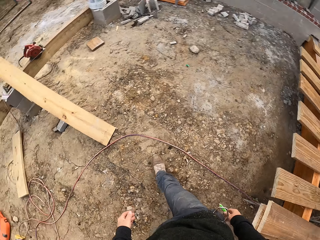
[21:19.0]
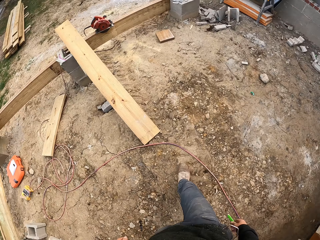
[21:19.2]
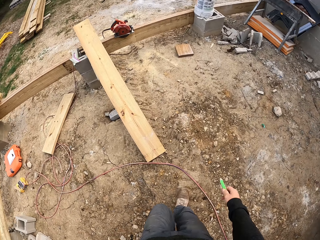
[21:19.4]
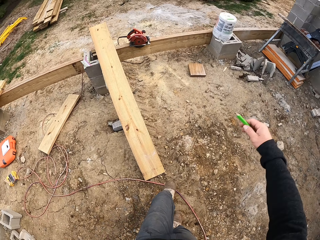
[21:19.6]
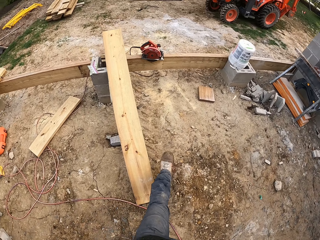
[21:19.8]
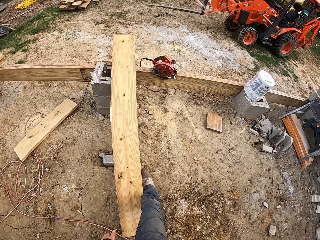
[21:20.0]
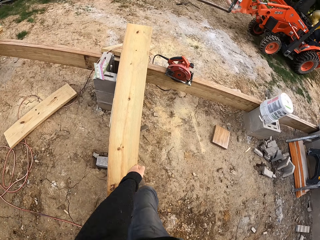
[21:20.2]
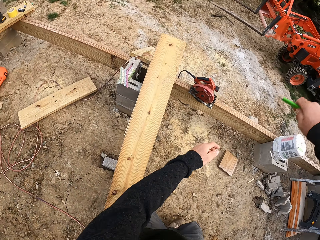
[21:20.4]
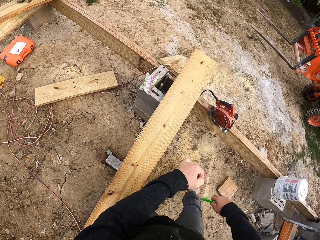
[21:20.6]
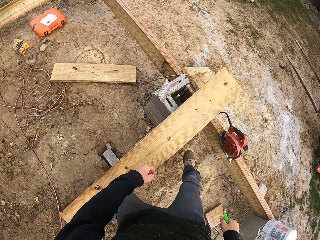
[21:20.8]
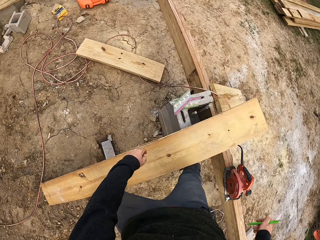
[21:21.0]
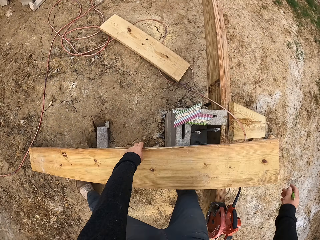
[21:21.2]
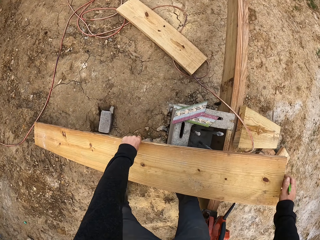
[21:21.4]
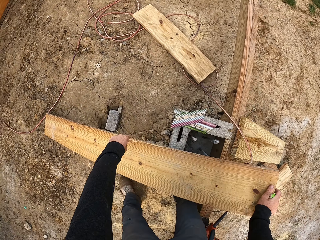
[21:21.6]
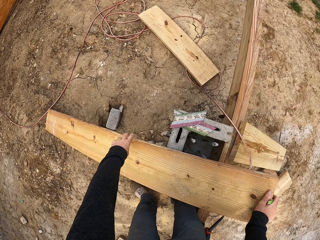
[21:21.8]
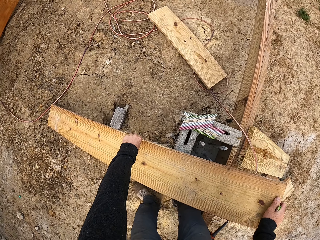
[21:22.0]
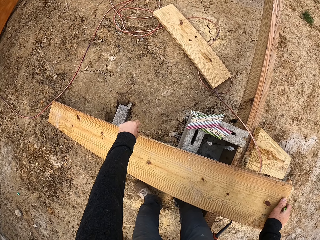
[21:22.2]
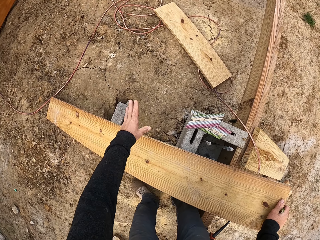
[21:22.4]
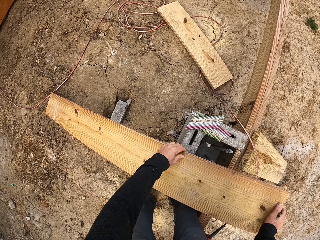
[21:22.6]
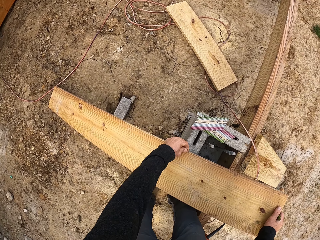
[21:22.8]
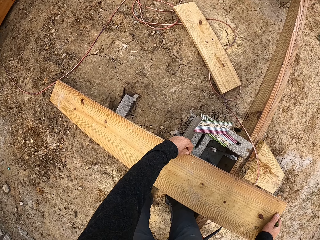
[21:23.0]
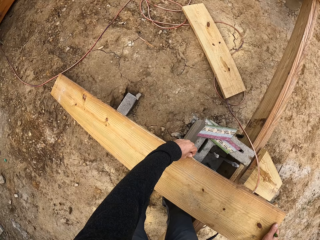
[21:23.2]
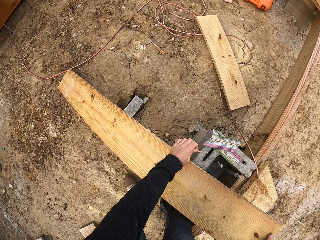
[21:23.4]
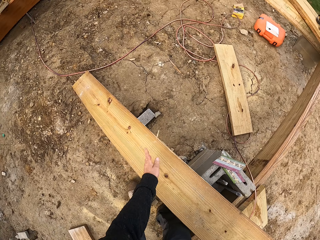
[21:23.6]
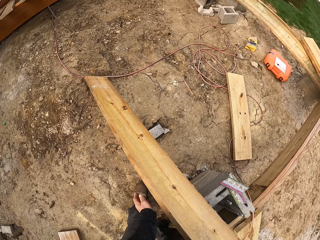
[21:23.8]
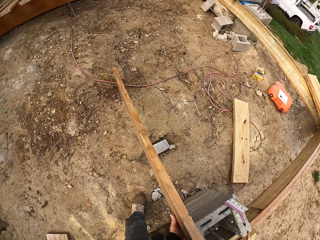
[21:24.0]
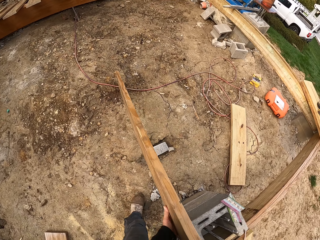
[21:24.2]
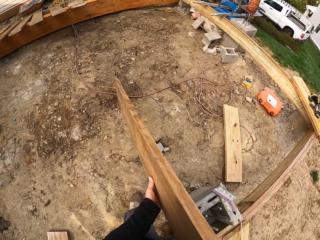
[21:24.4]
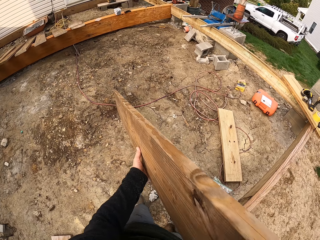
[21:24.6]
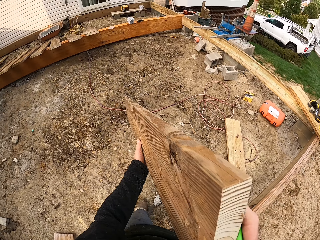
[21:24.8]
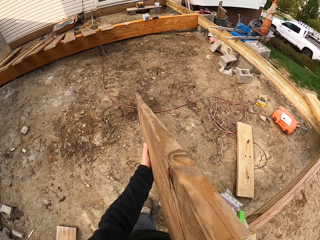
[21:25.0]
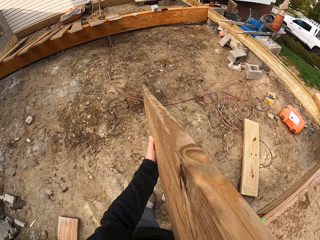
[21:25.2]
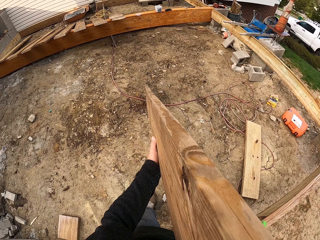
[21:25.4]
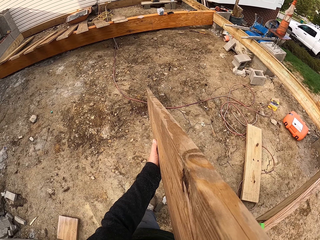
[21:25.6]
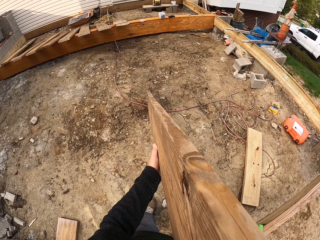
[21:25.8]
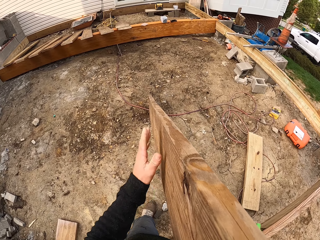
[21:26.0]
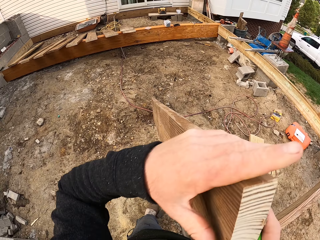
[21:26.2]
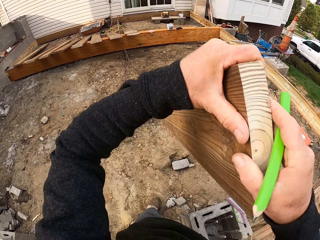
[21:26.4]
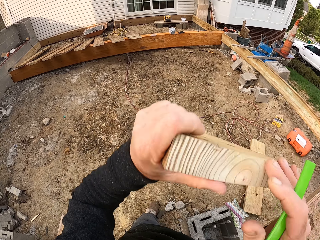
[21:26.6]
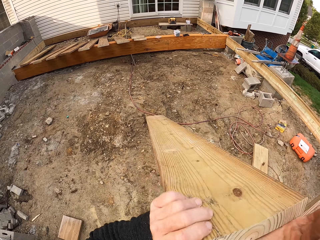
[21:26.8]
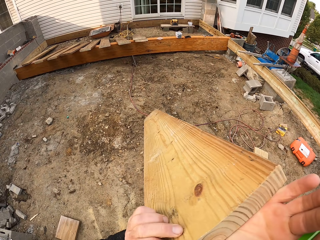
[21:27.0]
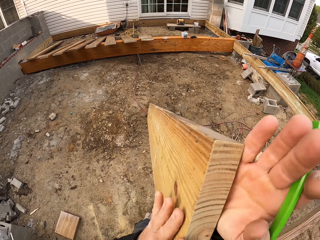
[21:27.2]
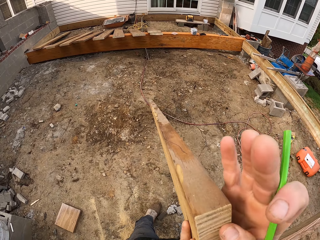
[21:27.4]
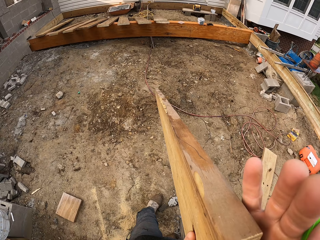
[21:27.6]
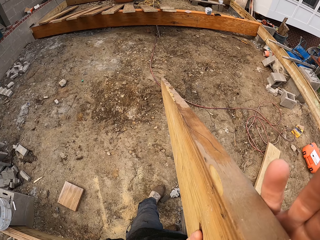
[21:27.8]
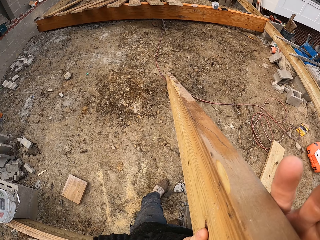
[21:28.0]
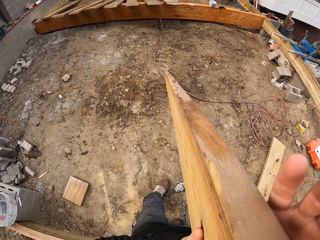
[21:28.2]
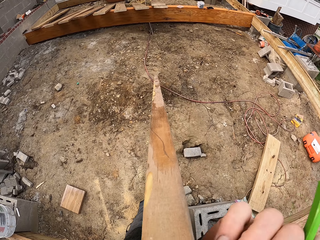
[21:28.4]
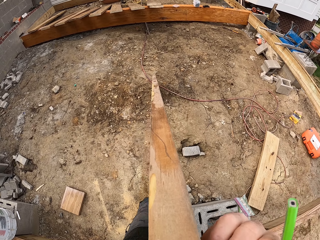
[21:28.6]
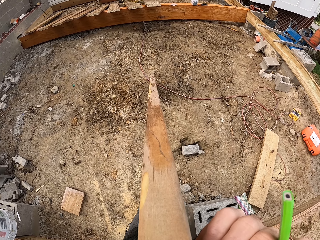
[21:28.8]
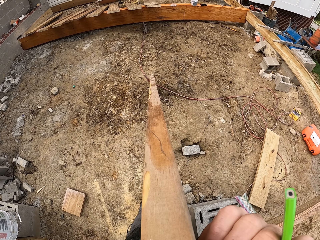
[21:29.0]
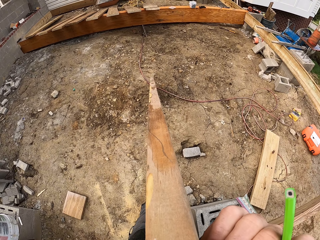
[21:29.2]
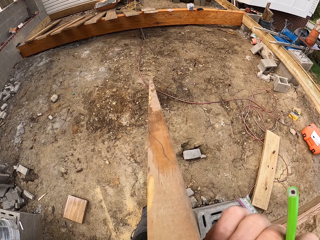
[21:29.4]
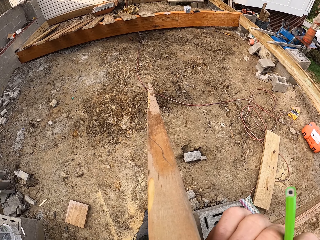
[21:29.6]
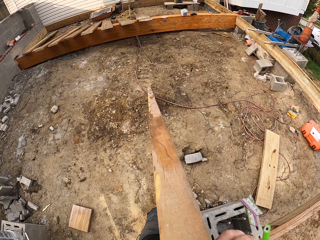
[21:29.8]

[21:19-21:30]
The camera wearer walks on the construction site. They hold the piece of wood and pick up the piece of wood. They remove a small piece of wood and throw the small piece of wood. They remove a small piece of wood and throw the small piece of wood. They look at the side of the piece of wood.

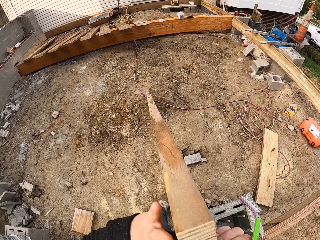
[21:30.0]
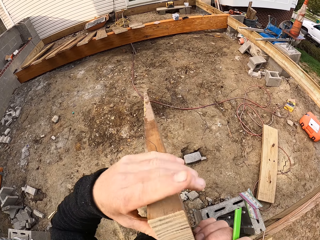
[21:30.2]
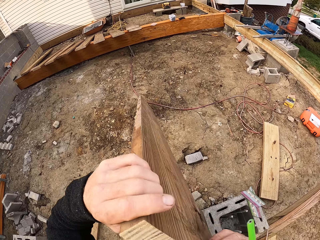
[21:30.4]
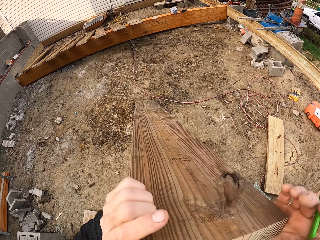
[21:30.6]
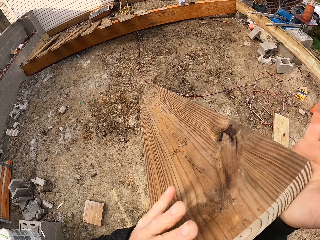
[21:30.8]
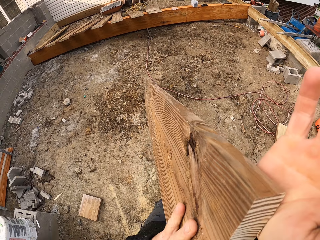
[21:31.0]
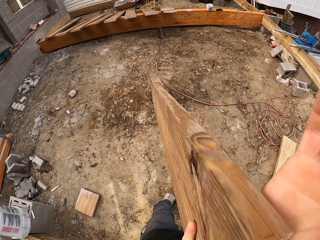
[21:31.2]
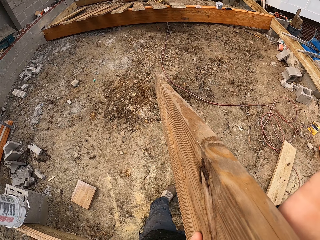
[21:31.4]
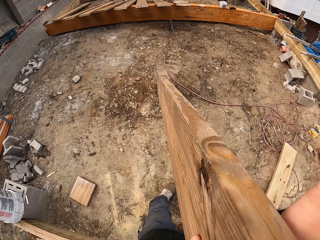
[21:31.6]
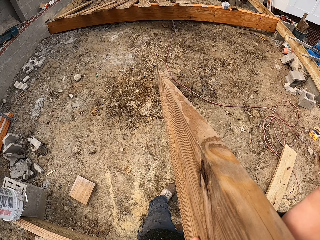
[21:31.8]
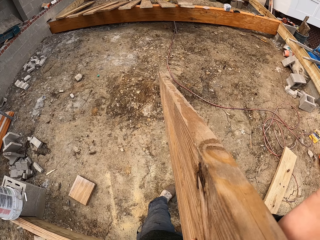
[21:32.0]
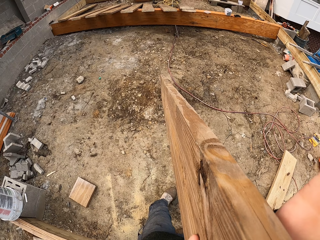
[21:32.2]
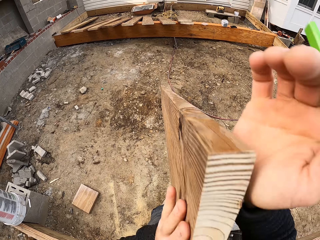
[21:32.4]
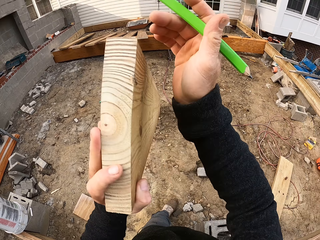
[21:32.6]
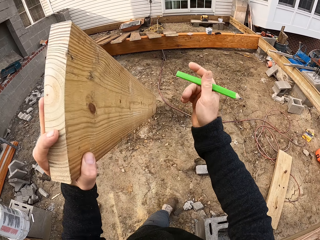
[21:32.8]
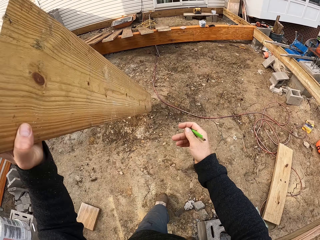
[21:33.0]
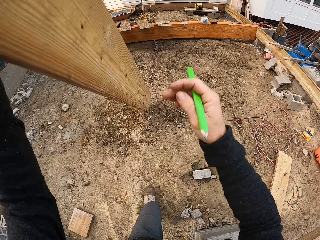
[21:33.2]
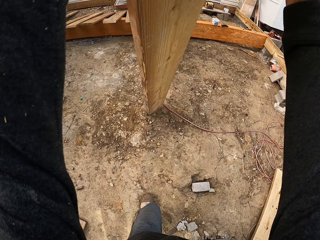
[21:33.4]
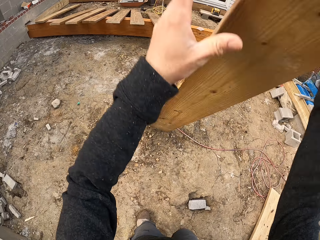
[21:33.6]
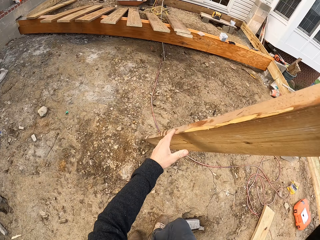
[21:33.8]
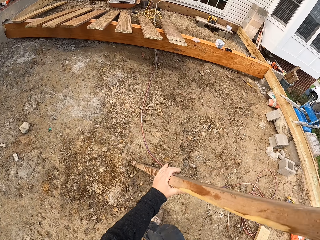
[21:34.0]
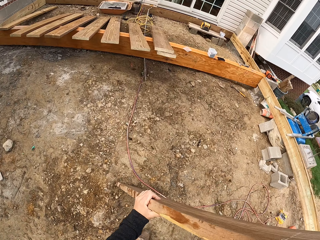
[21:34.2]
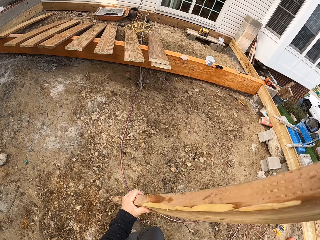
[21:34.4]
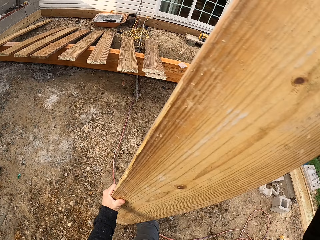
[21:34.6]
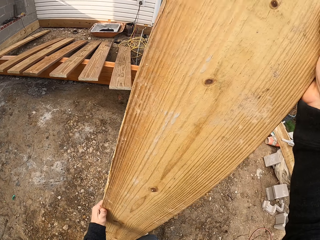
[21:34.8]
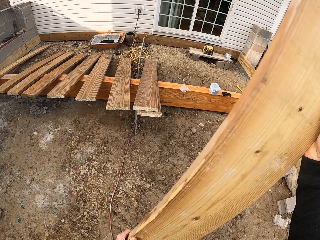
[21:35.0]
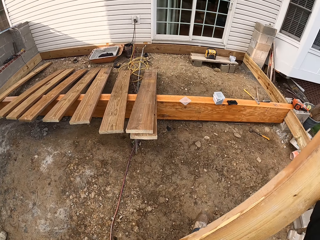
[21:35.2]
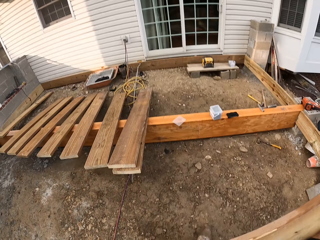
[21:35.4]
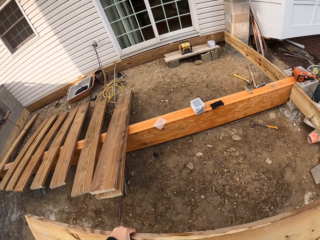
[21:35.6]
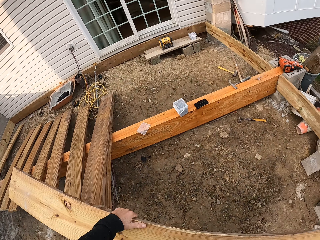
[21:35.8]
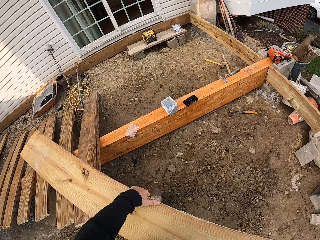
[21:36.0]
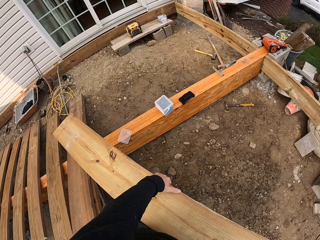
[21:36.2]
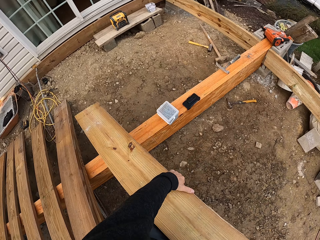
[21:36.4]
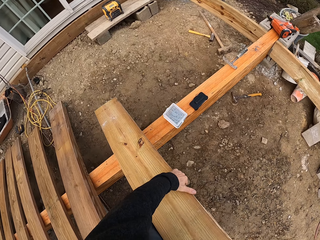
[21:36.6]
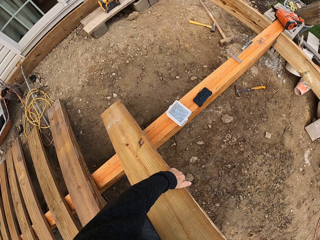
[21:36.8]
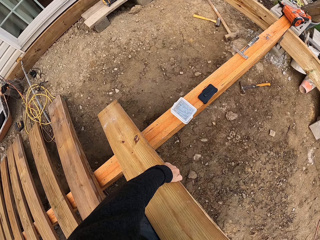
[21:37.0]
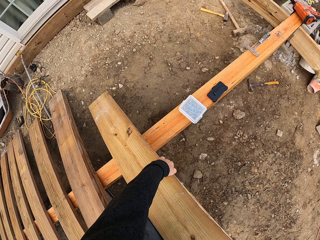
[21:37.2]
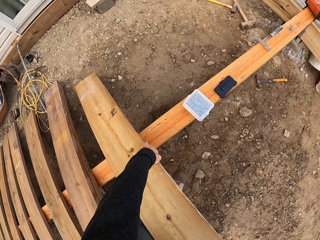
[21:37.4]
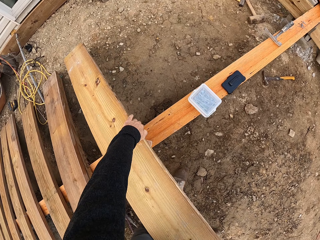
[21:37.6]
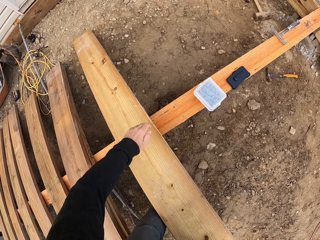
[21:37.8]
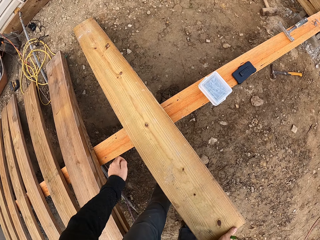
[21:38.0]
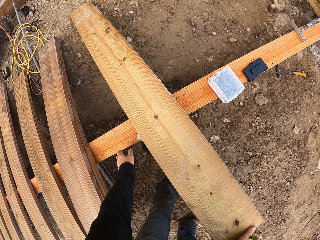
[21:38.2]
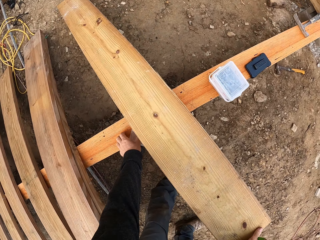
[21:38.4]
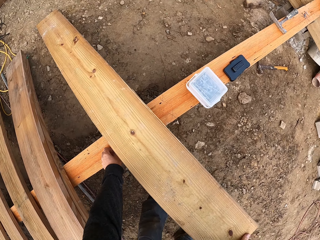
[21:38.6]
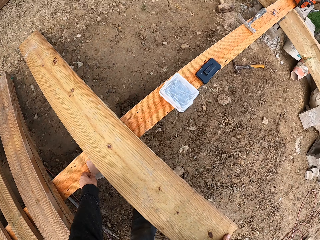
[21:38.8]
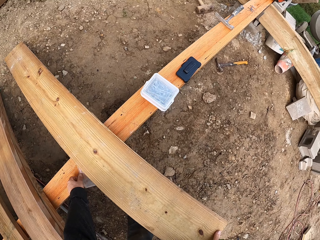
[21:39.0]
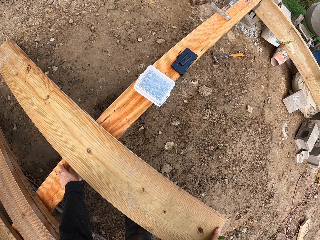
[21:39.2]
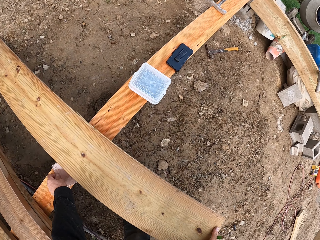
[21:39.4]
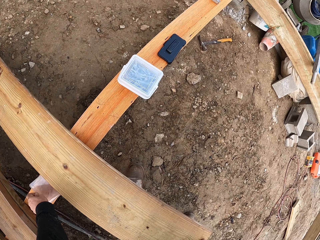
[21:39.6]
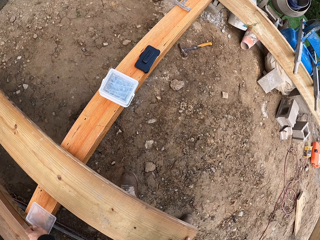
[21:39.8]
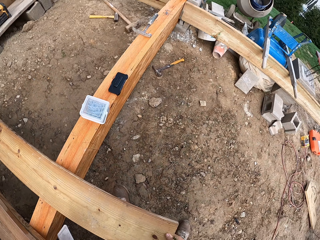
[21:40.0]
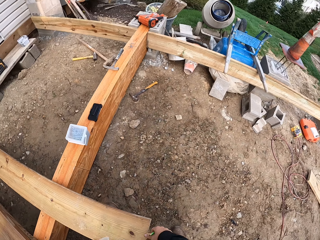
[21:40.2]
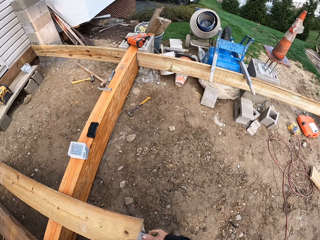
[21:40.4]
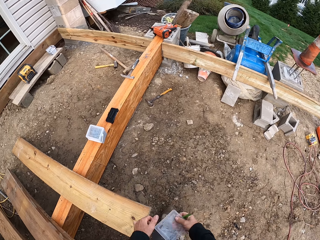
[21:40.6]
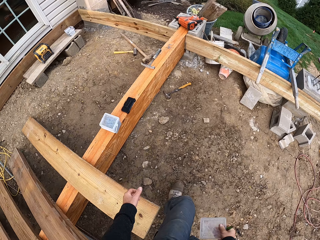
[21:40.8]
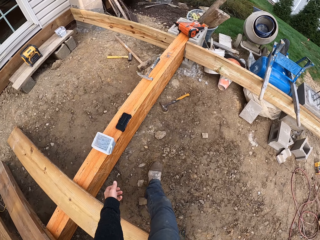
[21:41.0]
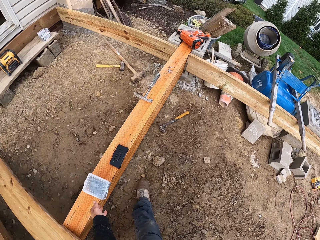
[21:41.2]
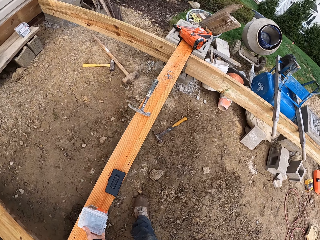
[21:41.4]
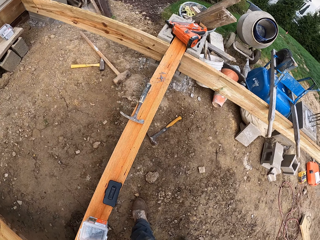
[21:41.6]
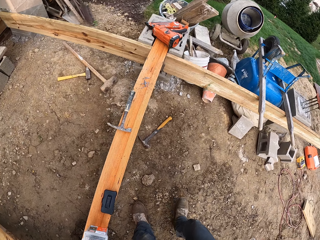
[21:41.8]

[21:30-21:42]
The camera wearer turns the piece of wood. They carry the piece of wood and drop the piece of wood on the ground. They pick up something.
